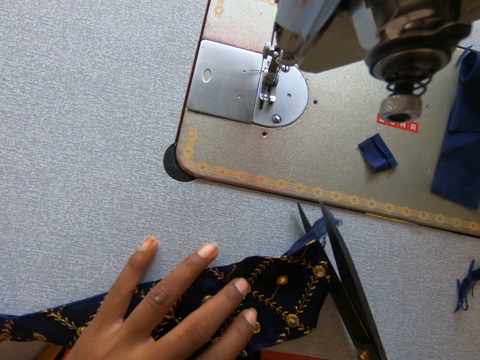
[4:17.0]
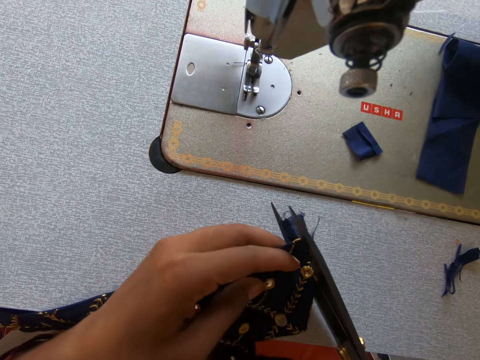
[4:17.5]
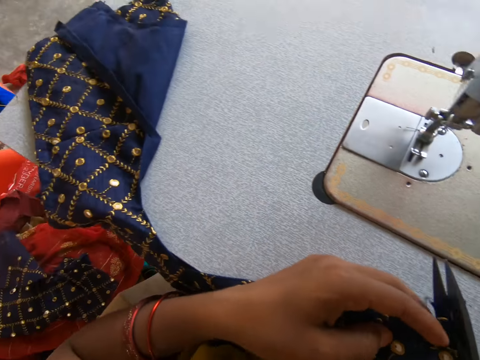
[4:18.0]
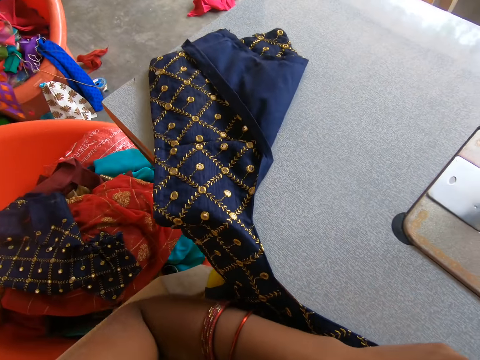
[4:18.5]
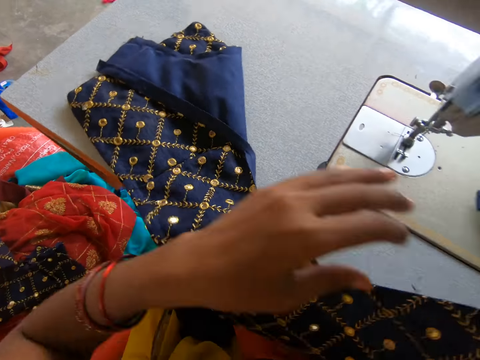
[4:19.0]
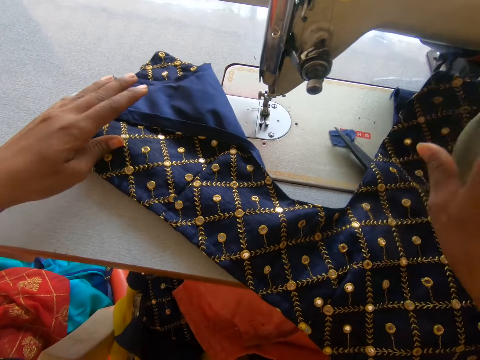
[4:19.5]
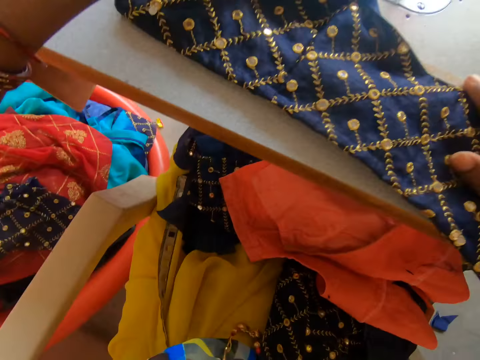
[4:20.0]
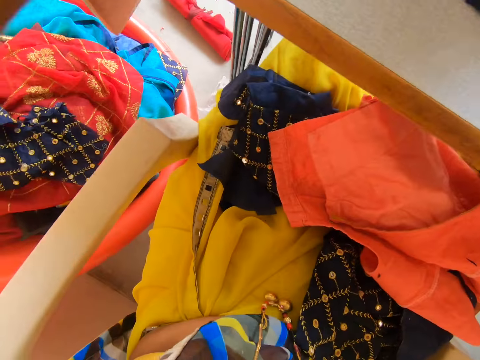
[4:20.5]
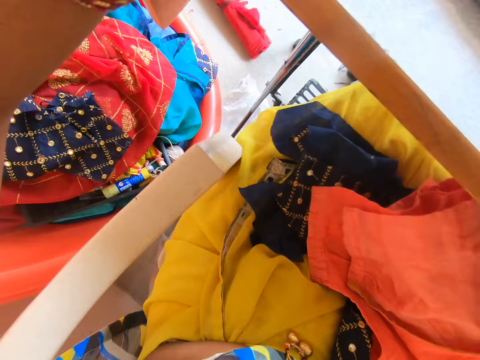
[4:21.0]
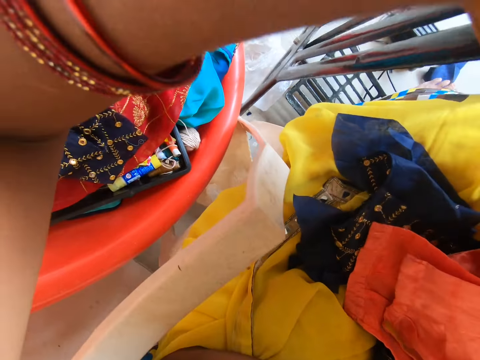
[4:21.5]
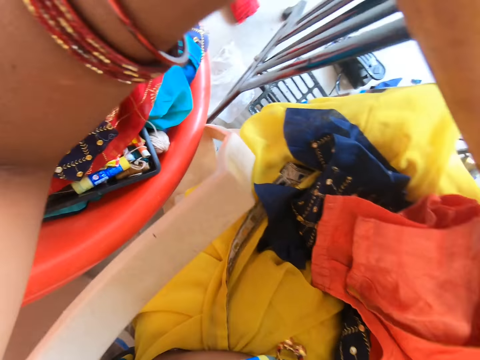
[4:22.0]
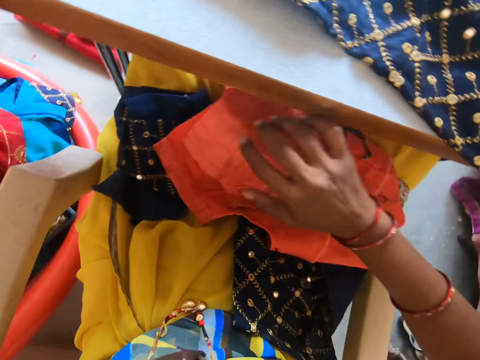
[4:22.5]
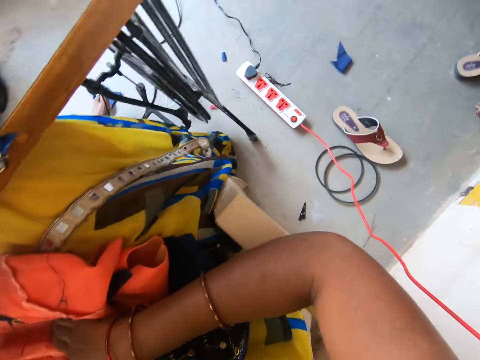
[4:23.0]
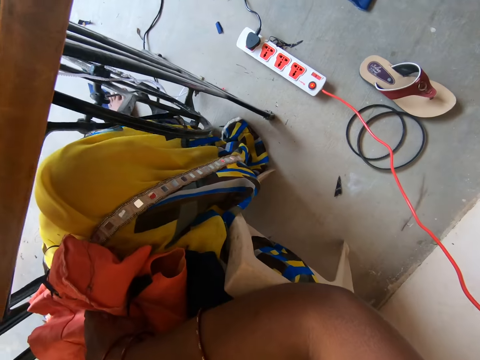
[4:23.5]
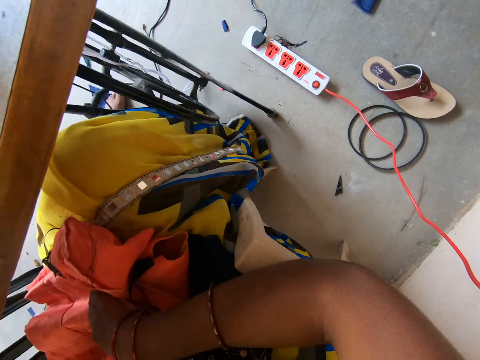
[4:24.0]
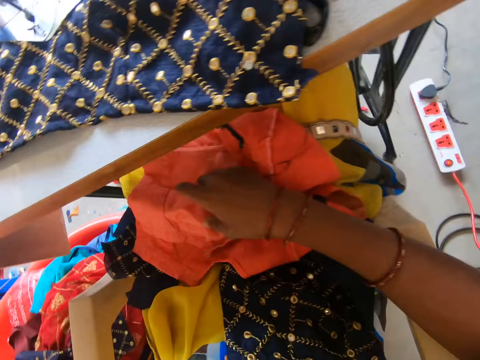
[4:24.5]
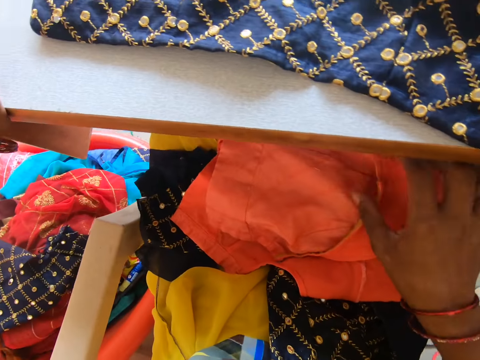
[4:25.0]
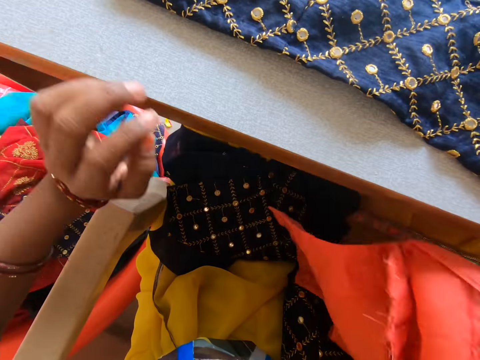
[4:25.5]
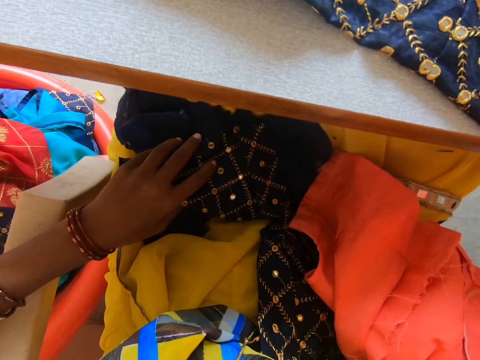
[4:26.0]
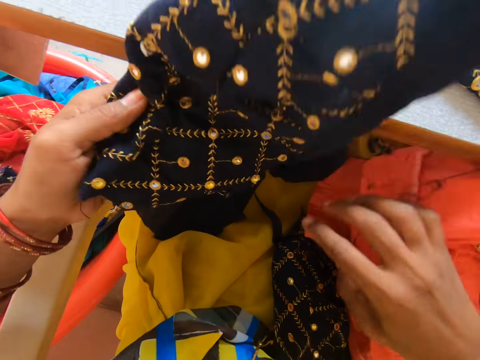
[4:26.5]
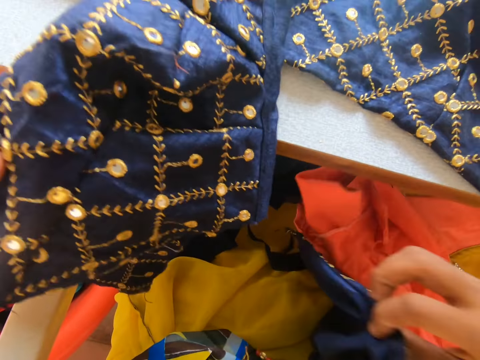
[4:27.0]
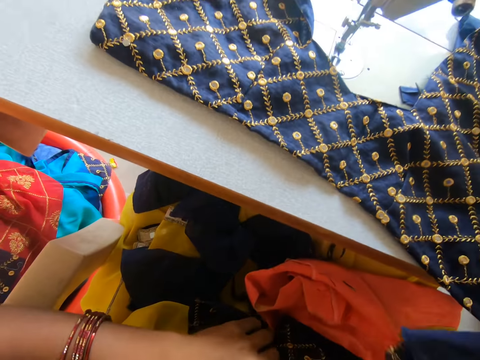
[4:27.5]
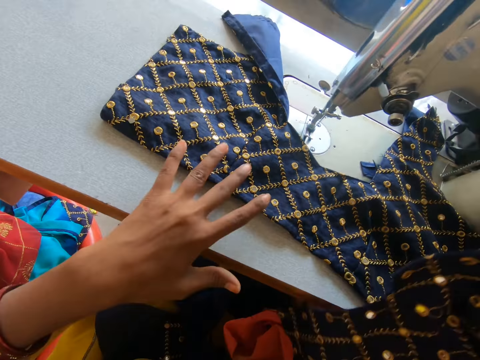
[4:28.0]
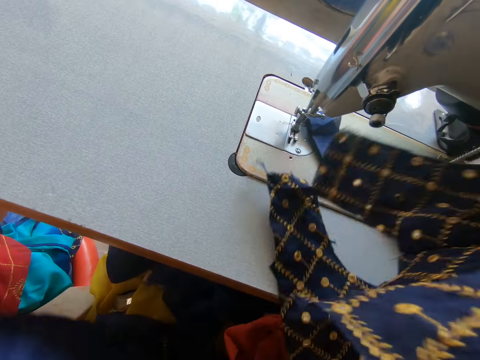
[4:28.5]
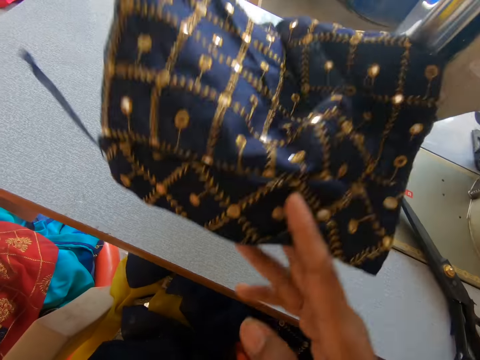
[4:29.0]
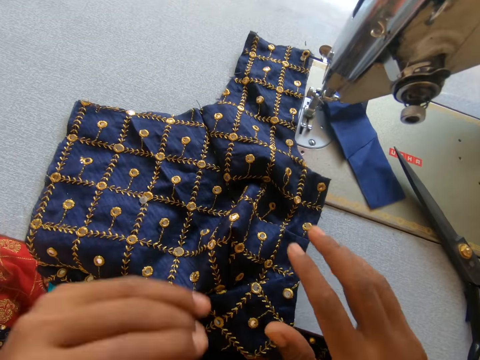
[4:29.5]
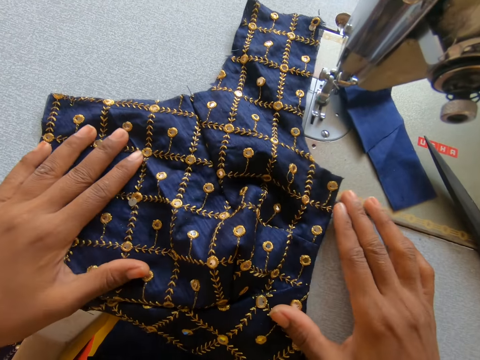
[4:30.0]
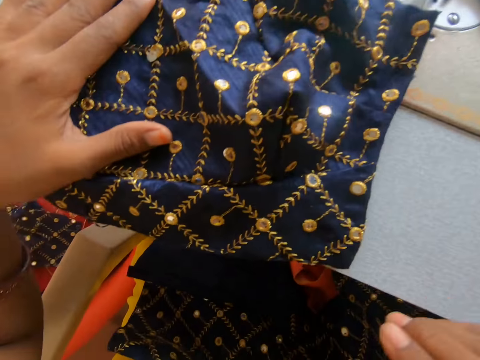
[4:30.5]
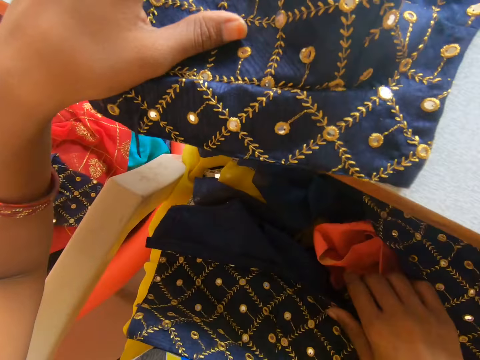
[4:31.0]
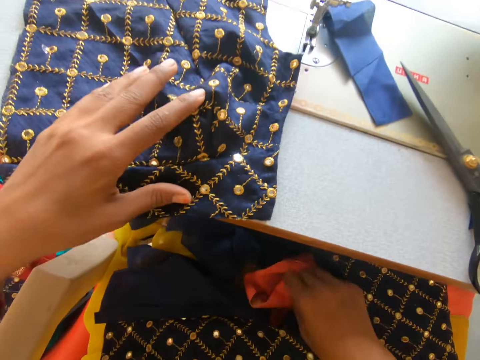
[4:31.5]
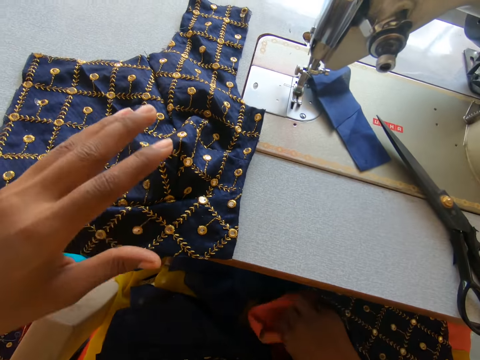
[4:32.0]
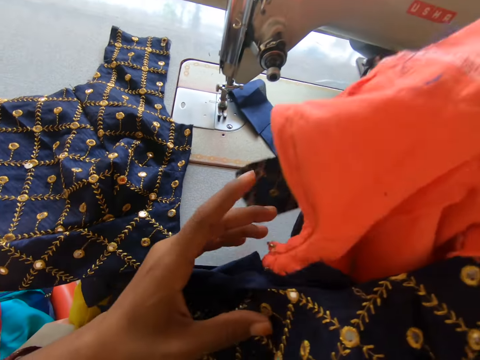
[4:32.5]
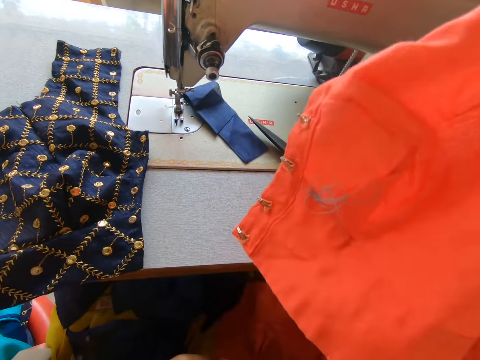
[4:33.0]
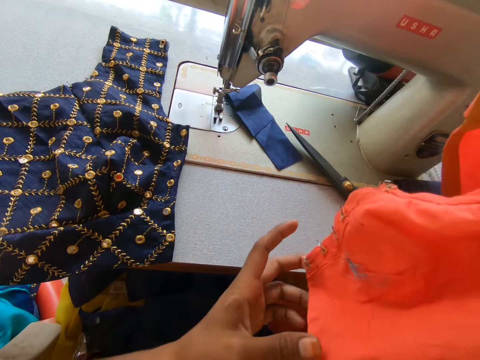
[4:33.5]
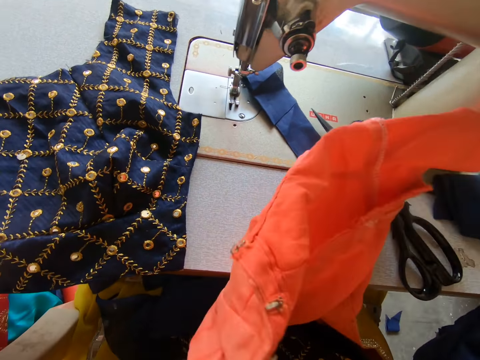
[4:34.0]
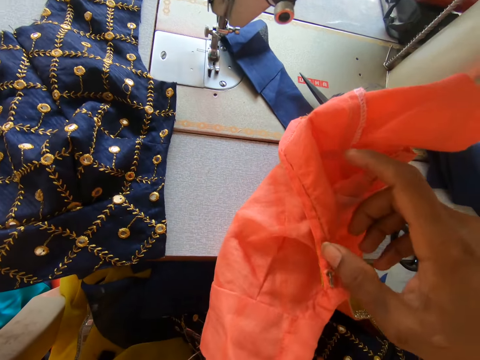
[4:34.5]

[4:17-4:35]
The camera wearer cuts the cloth. She holds the cloth. She looks around. She holds the clothes on her lap. She picks up a cloth. She pulls a cloth. She lifts a cloth. She pushes the cloth aside. She places a cloth on the sewing machine. She holds the cloth with her hands. She holds the clothes on her lap. She picks up the cloth on the leg. She lifts the clothes upwards.

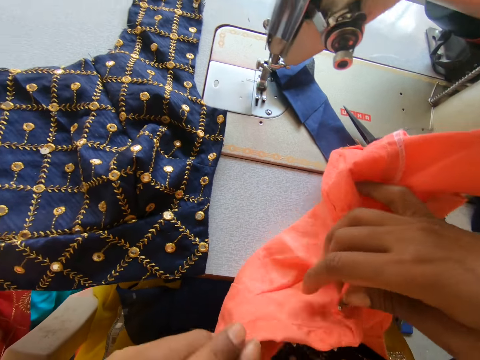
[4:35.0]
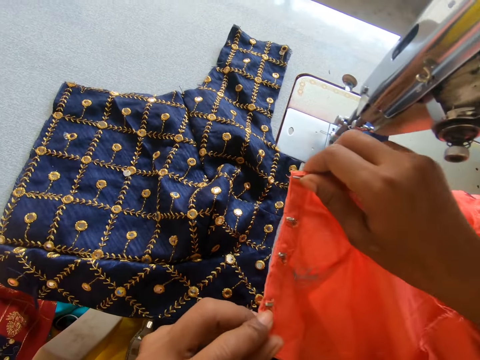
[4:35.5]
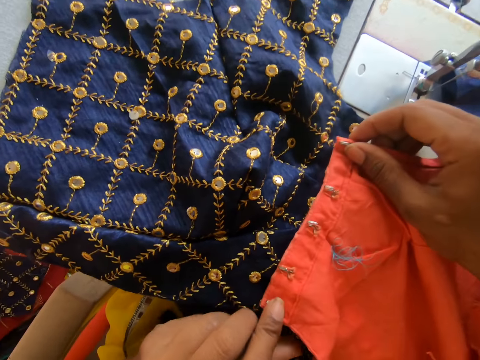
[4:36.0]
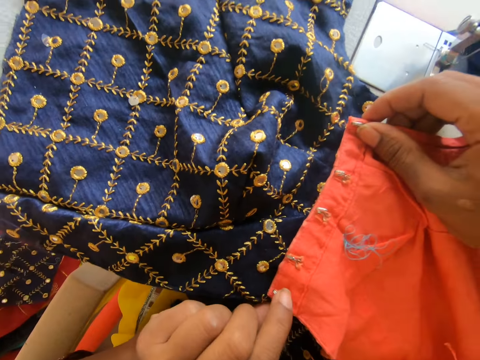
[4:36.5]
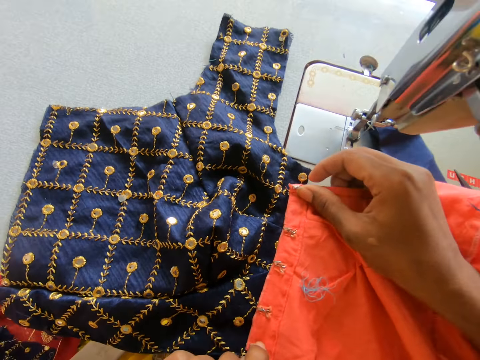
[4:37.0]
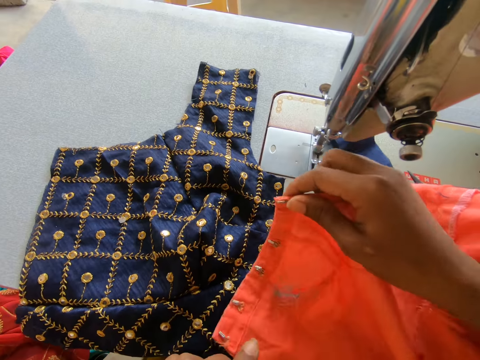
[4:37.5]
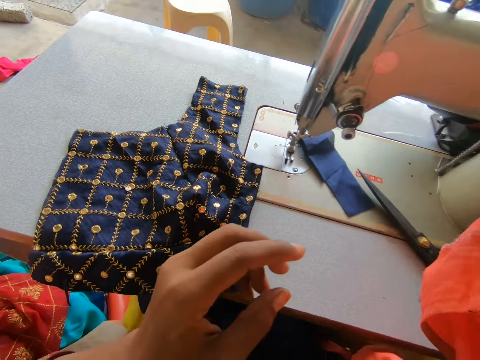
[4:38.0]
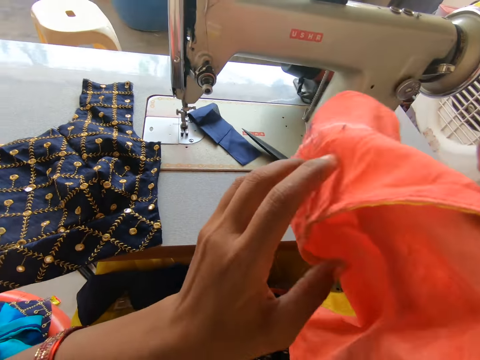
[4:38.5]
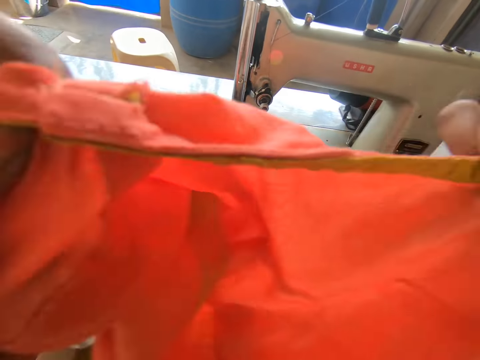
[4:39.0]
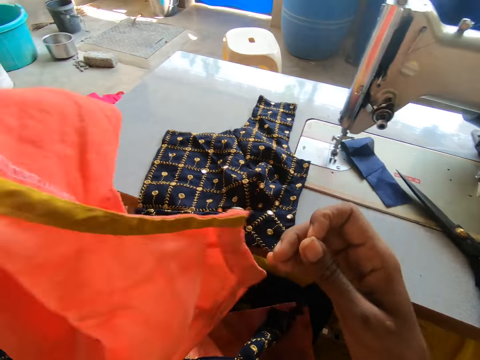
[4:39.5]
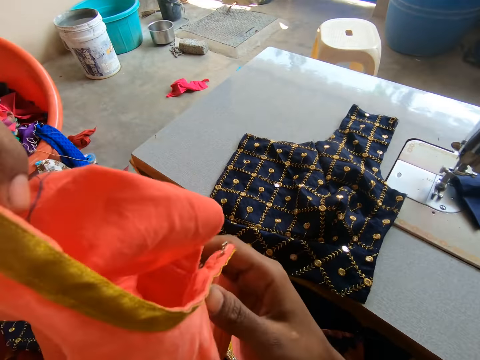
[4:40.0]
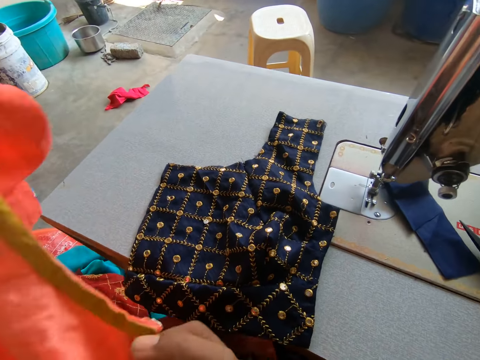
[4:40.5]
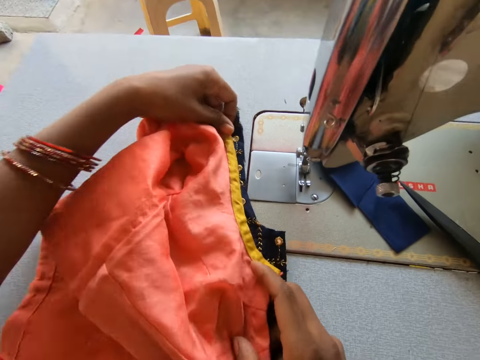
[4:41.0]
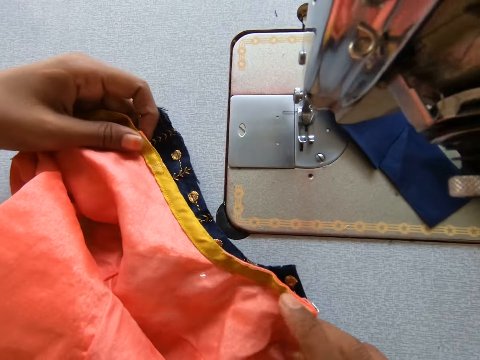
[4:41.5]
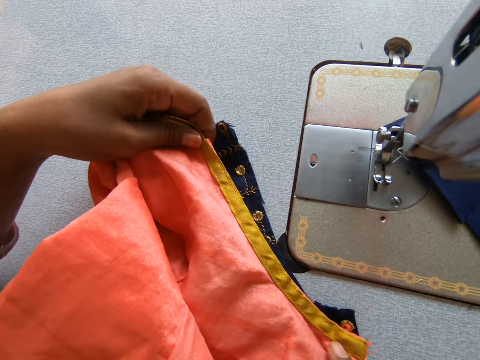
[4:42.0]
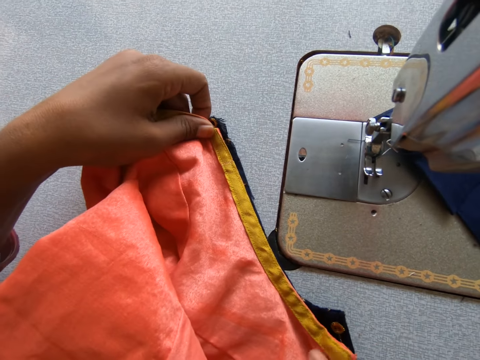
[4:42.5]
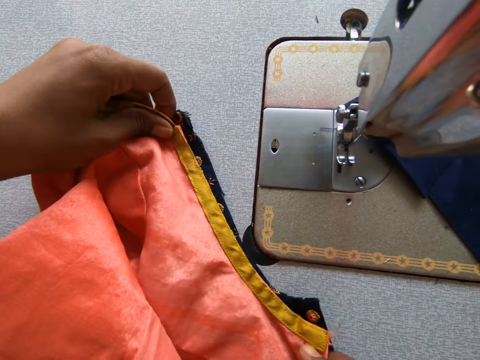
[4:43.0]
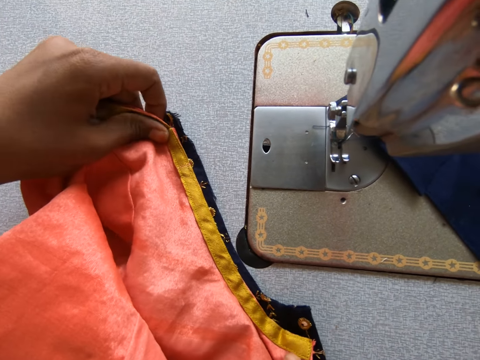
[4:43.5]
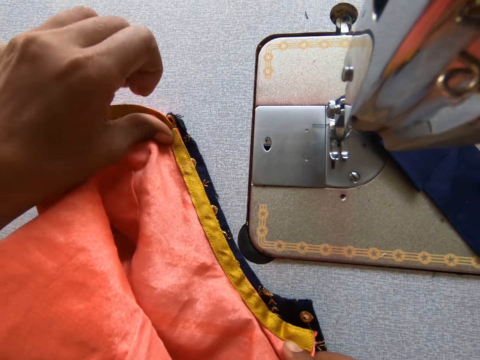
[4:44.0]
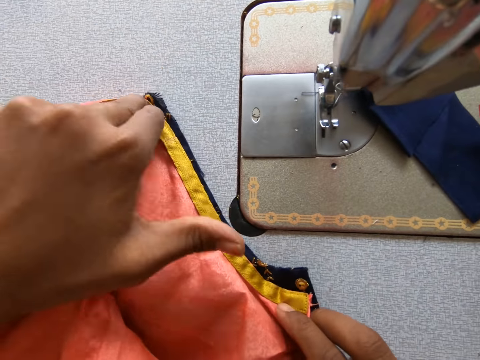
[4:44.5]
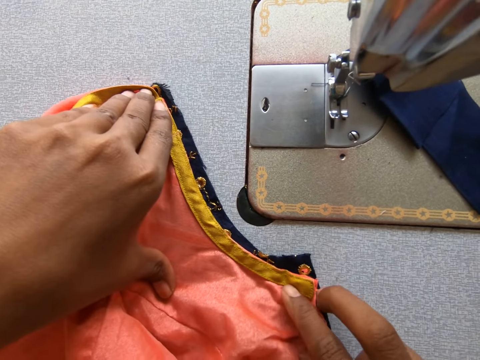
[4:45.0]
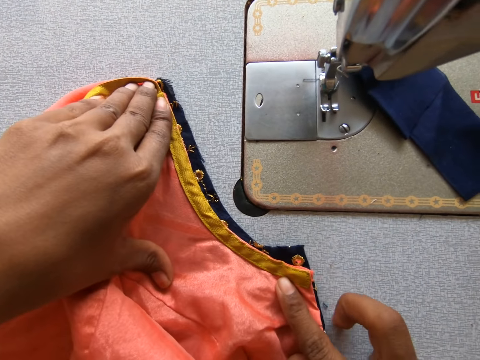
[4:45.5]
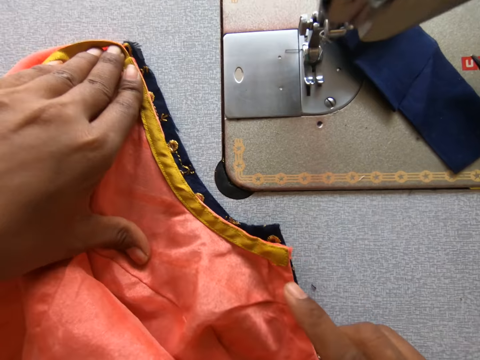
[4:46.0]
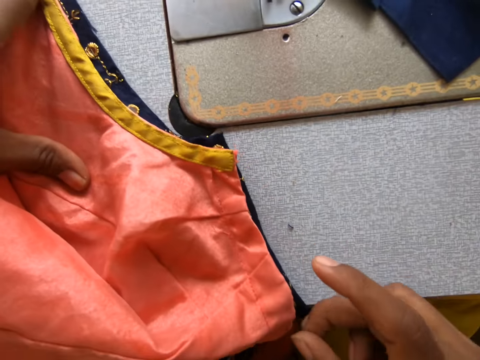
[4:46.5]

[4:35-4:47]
The camera wearer holds a cloth. They attach the cloth. They put the cloth on the other cloth. They lift the clothes upwards. They hold the clothes. They put the cloth on top of the other cloth.
